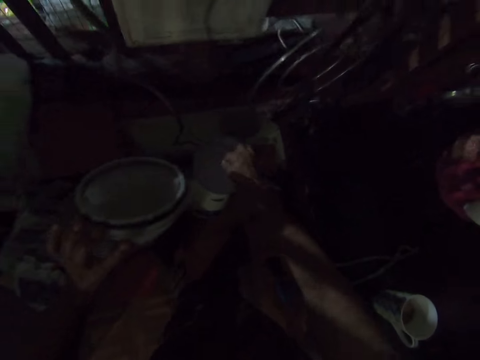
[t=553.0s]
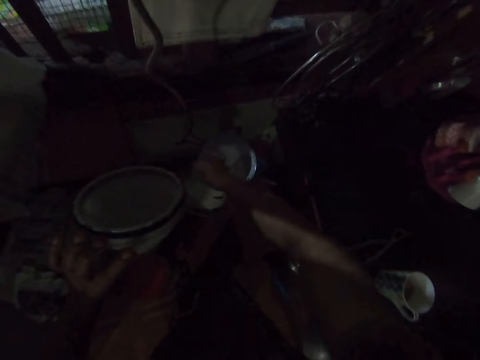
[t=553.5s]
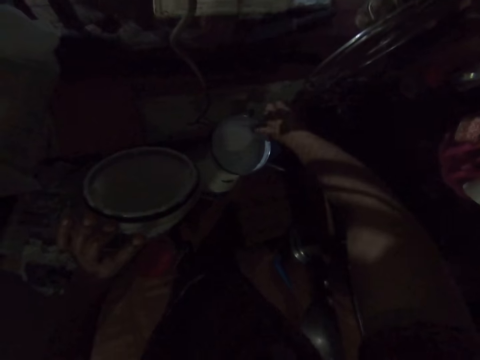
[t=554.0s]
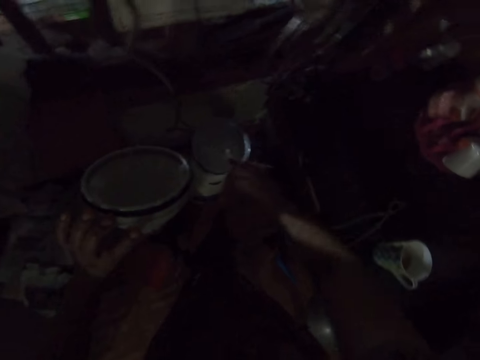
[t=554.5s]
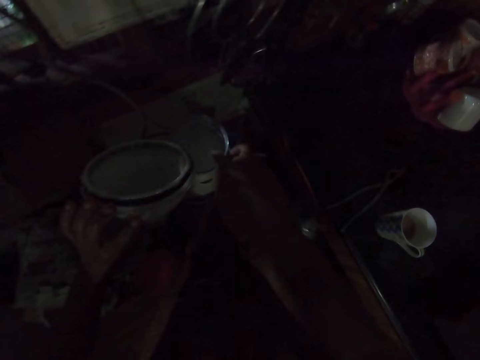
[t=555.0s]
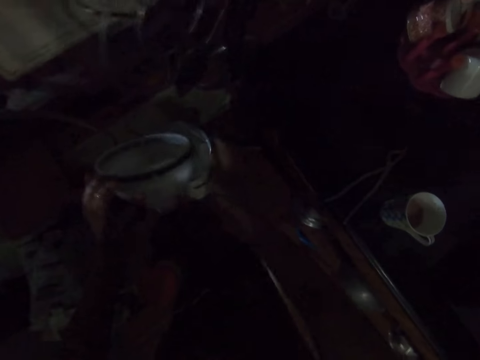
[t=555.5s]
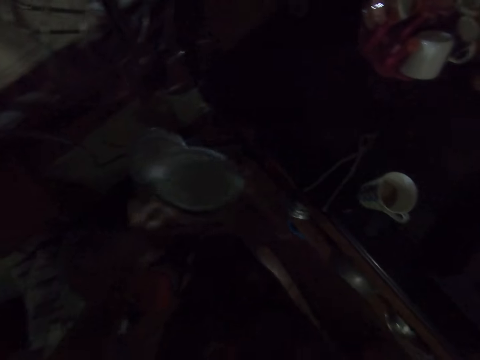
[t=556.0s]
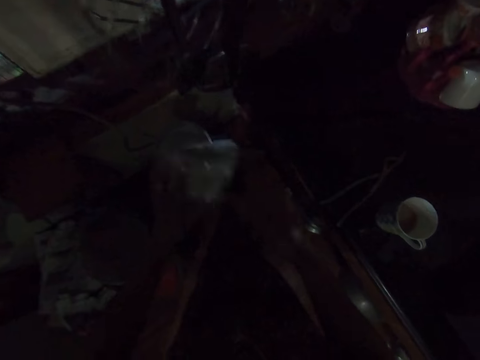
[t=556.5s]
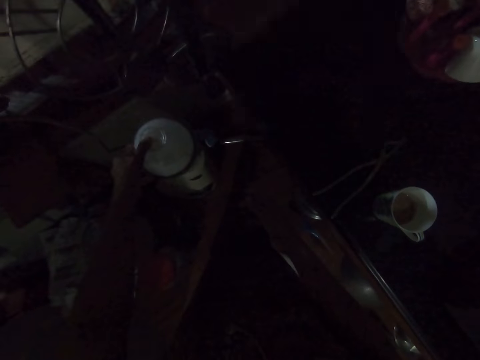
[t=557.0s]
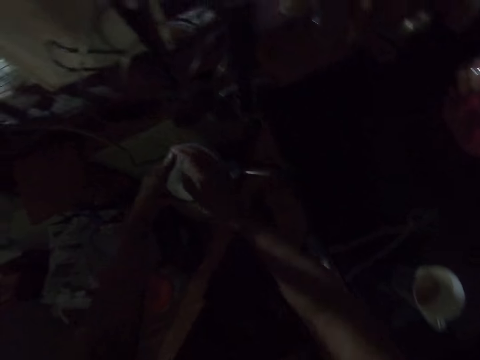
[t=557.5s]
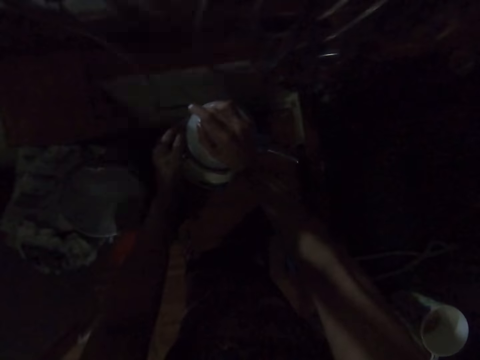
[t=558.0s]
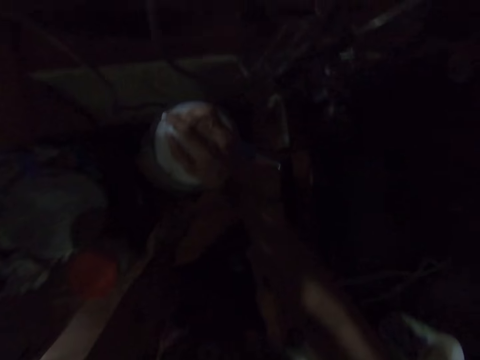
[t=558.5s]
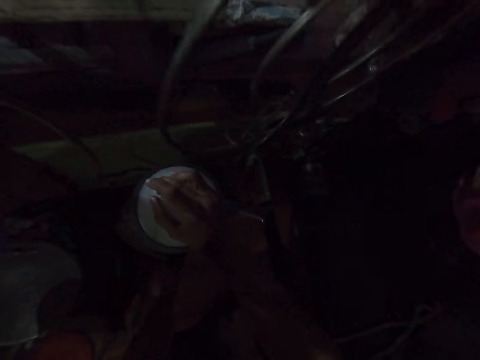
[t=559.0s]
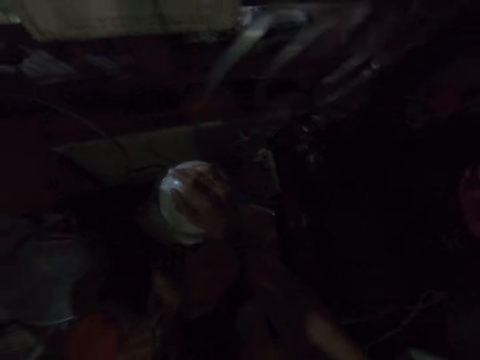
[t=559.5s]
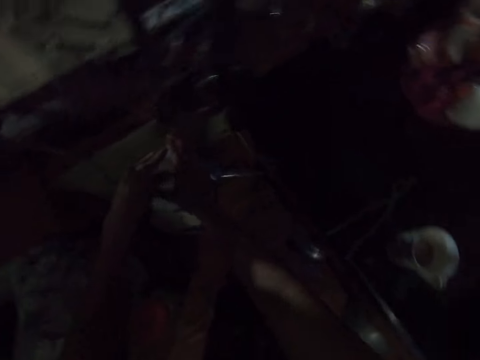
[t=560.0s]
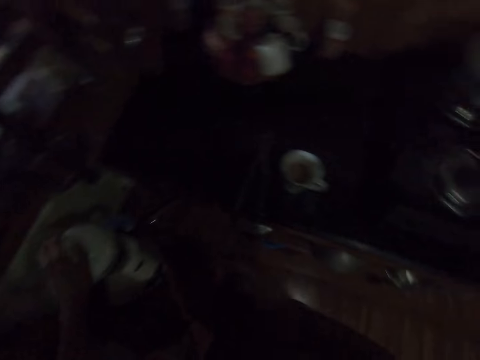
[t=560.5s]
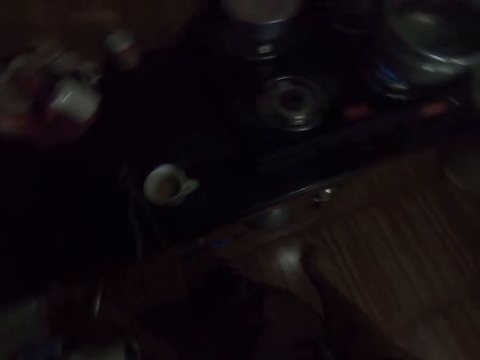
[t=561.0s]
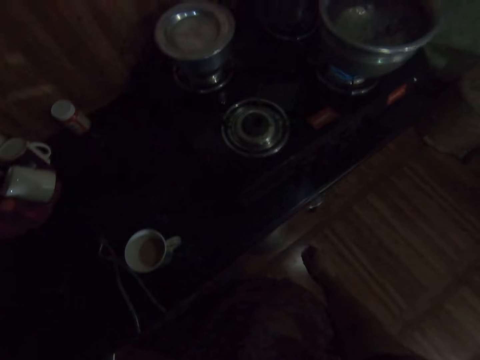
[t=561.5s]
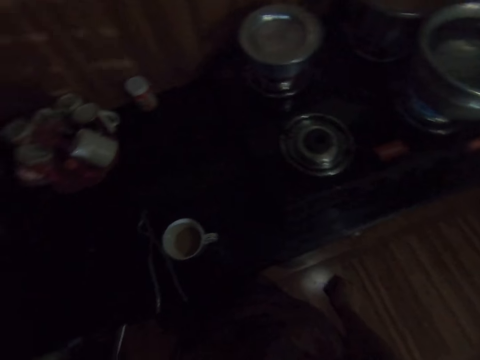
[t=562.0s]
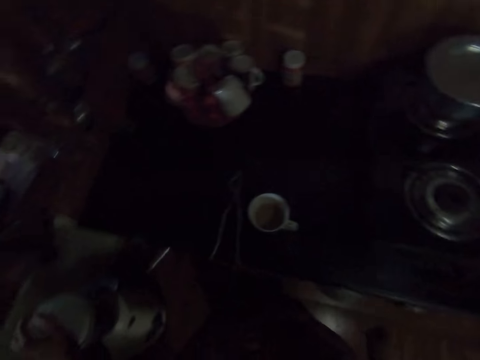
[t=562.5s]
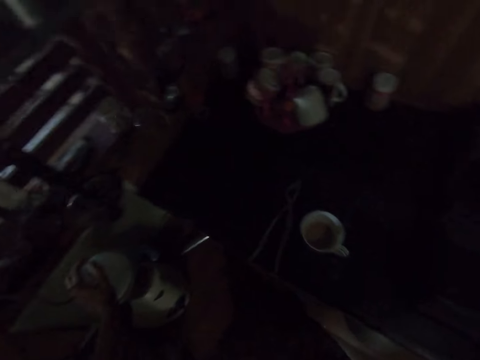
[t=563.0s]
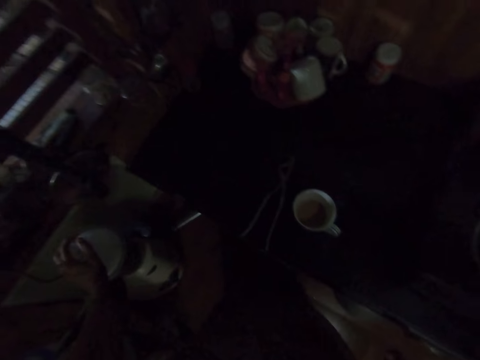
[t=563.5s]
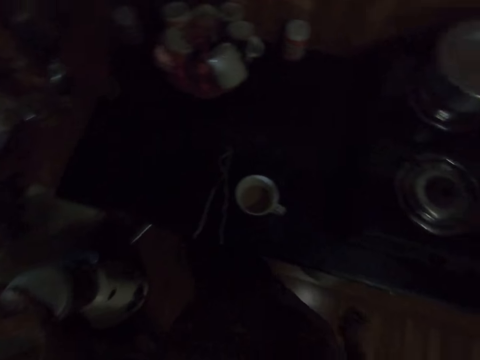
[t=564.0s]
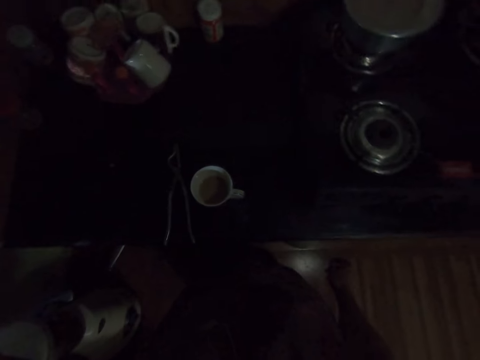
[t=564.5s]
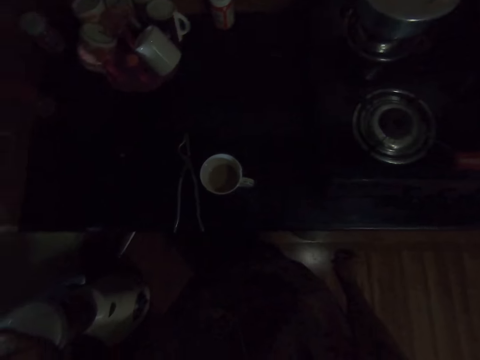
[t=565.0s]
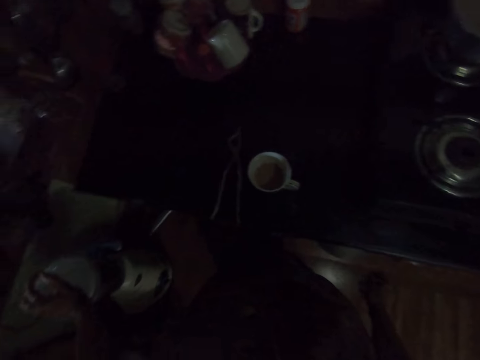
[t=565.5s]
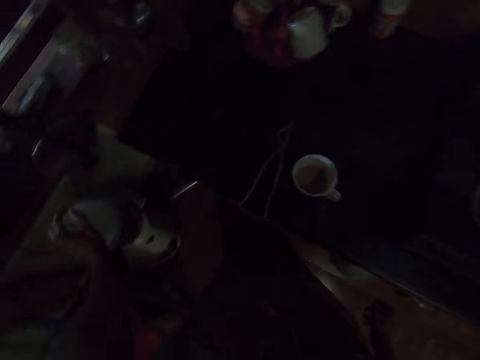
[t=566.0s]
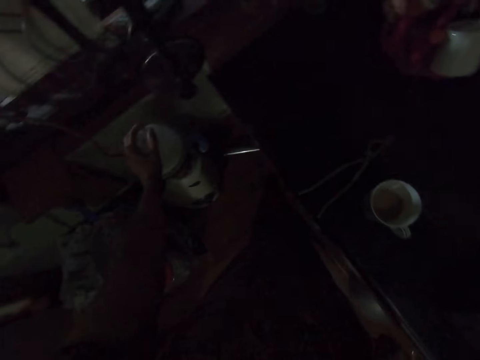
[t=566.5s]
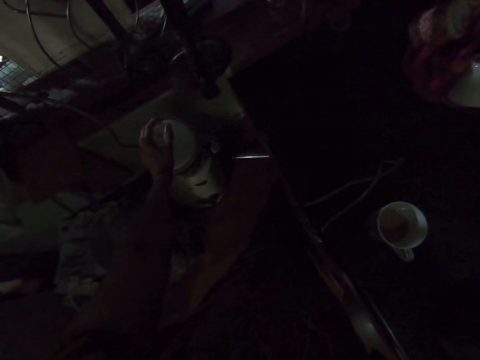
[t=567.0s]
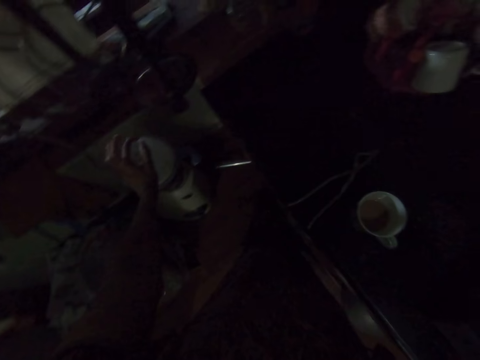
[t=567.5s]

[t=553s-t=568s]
The camera wearer touches the blended rice. She wipes the sides of the blender on the blender engine with her right hand. She moves her finger around the blender. She wipes her finger in the blender. She touches the lid in her left hand with her right hand. She covers the blender jug with the lid in her left hand. She places her right hand on the lid. She touches the blender jug with her left hand. She turns the knob on the blender with her left hand. She places her left hand on the lid. She looks around.

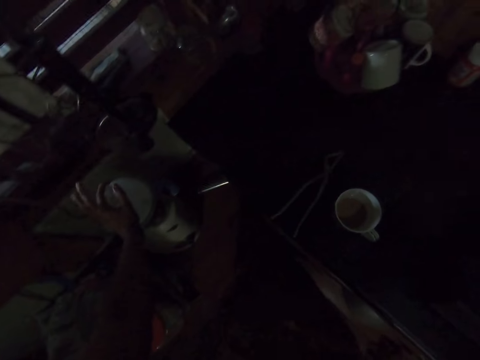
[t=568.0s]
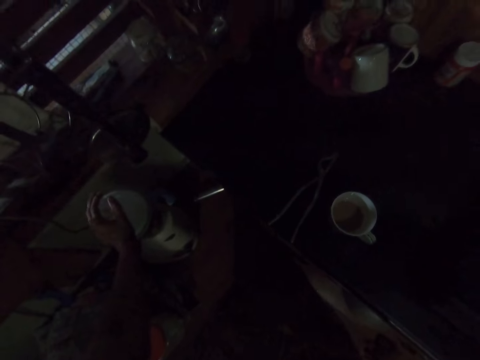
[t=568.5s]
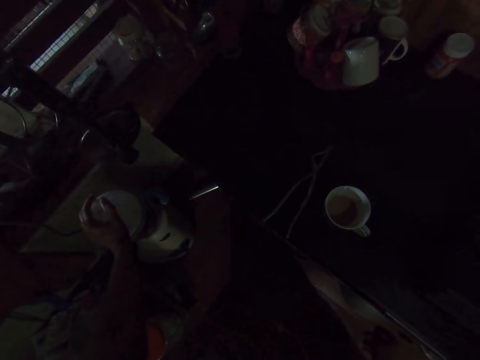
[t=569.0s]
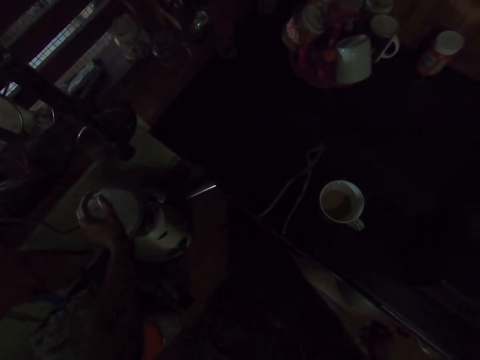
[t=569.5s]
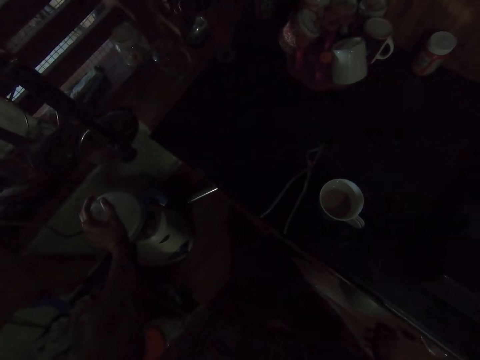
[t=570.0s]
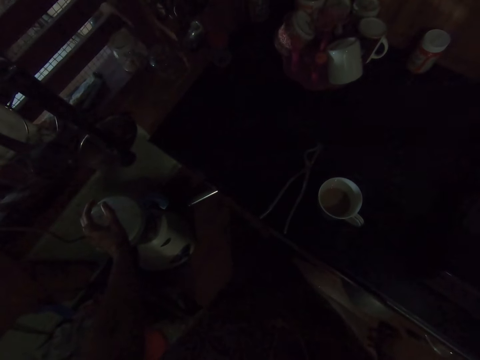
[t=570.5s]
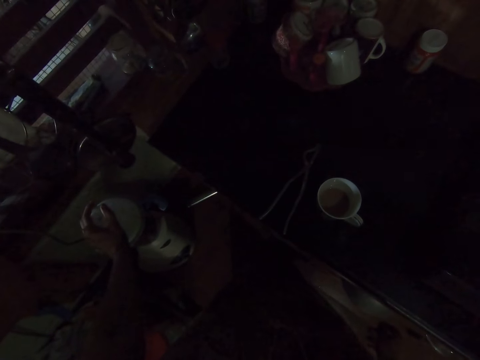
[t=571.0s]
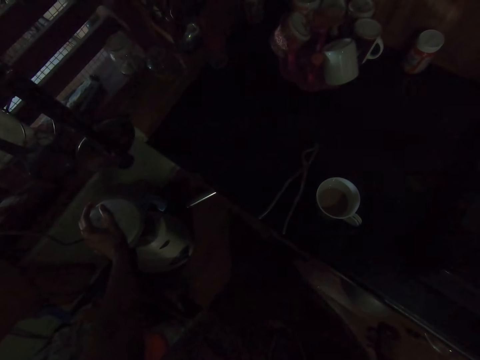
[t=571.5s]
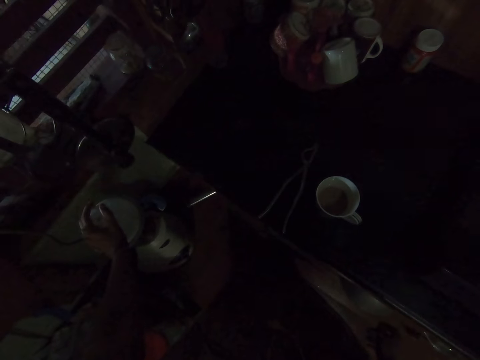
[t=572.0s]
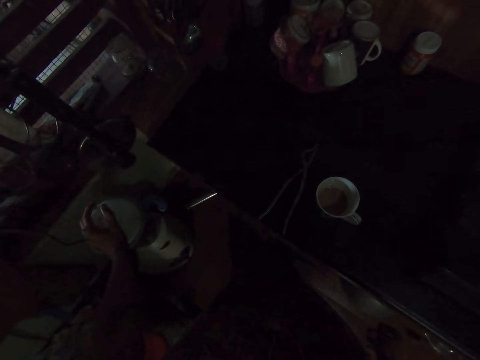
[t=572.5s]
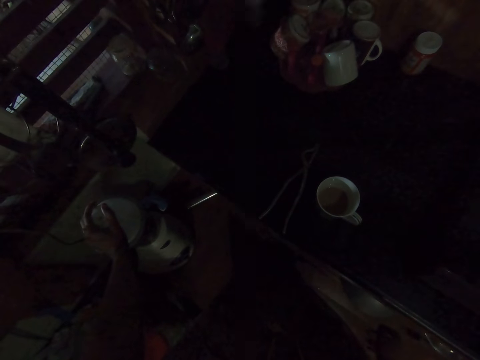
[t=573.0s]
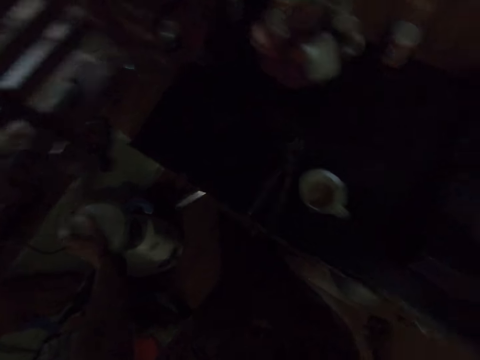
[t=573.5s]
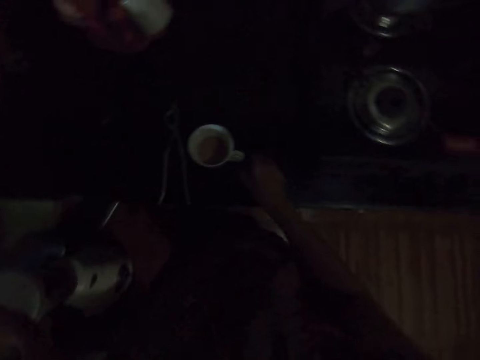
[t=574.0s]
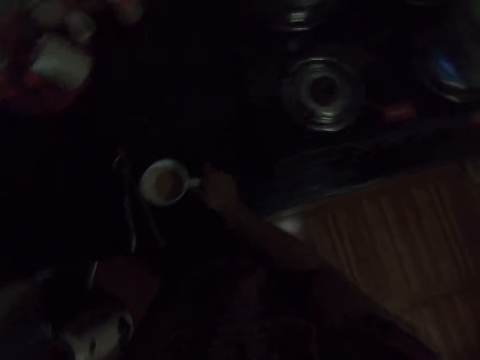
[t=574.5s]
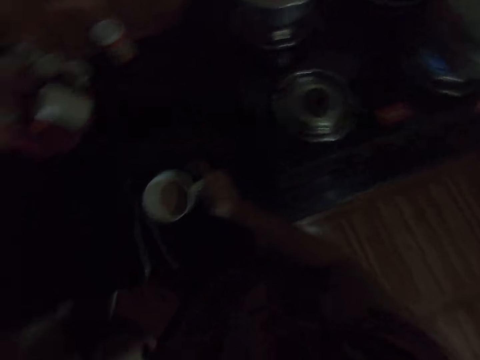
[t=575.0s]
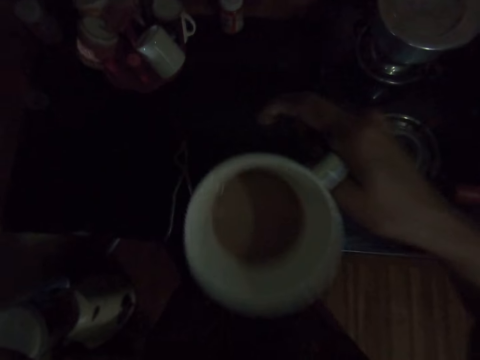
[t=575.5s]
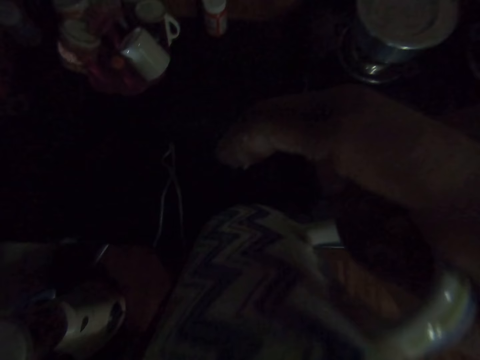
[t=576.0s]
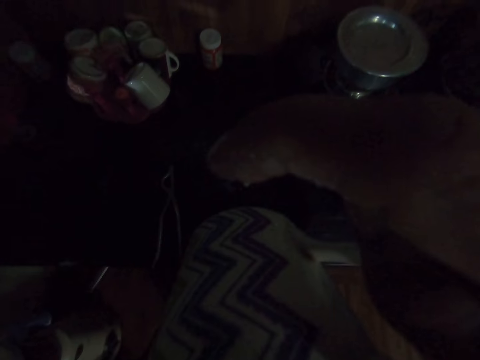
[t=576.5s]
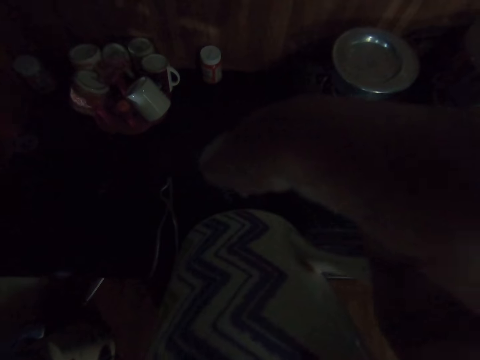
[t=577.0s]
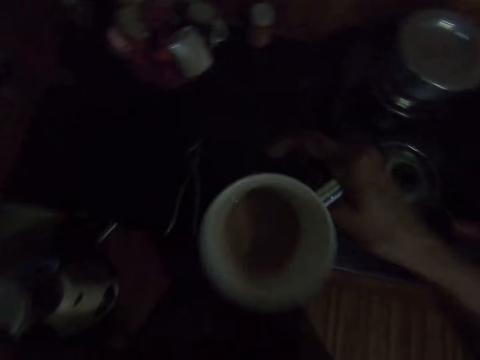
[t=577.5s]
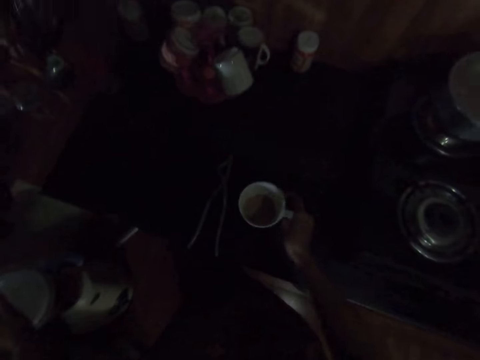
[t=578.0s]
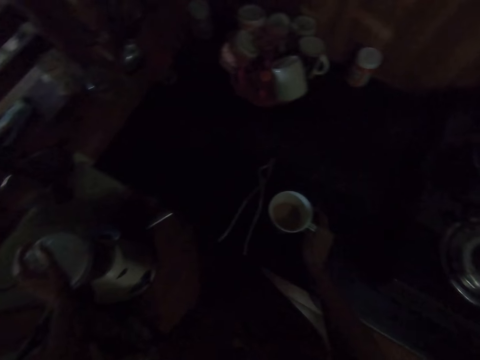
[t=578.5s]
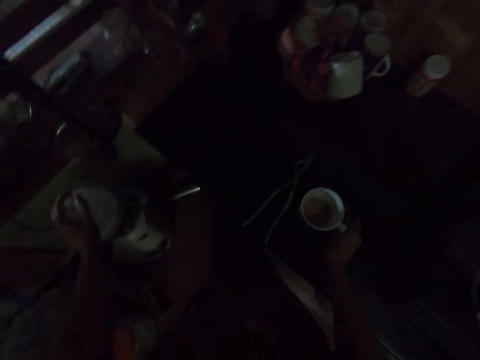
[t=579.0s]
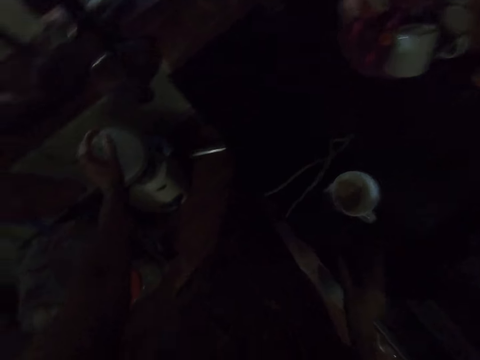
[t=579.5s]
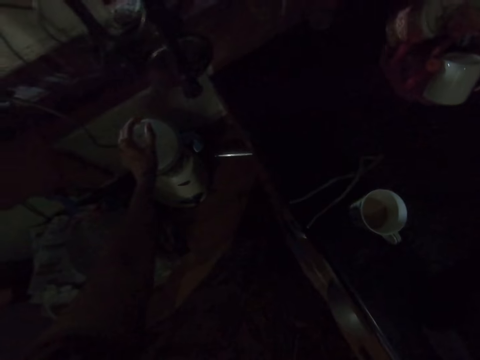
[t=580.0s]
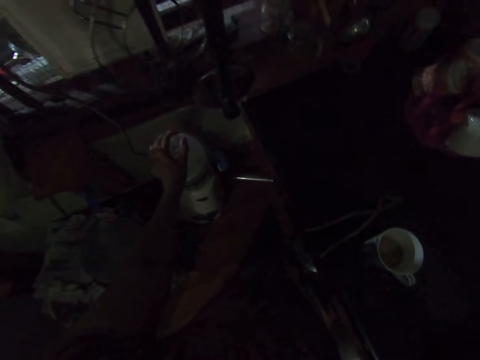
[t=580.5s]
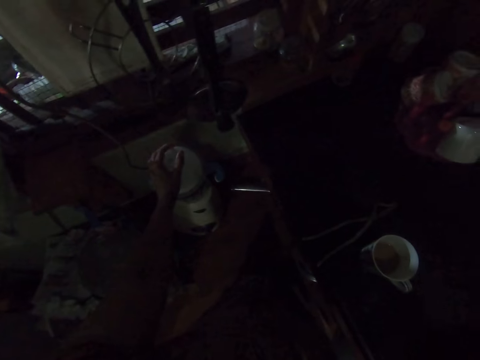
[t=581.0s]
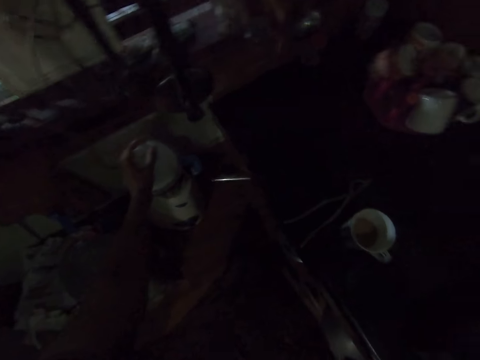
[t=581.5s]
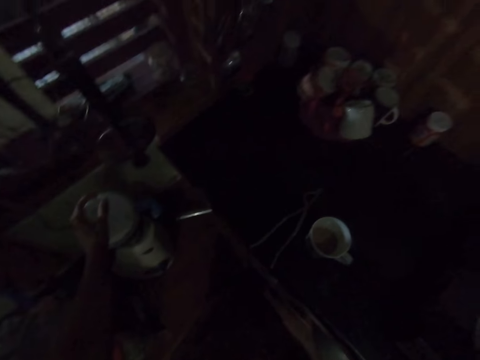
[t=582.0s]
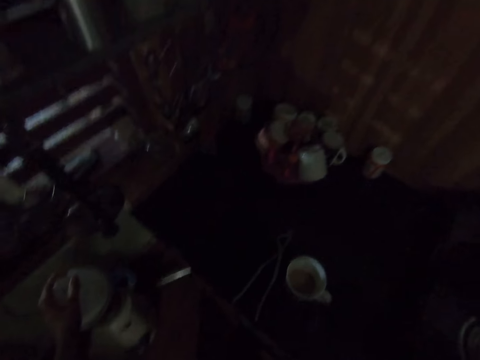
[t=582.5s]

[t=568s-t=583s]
The camera wearer picks the cup of tea from the slab with her right hand. She drinks from the cup of tea in her right hand. She drops the cup of tea on the slab with her right hand.
